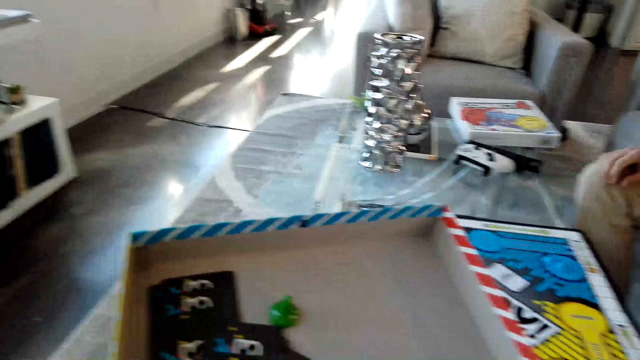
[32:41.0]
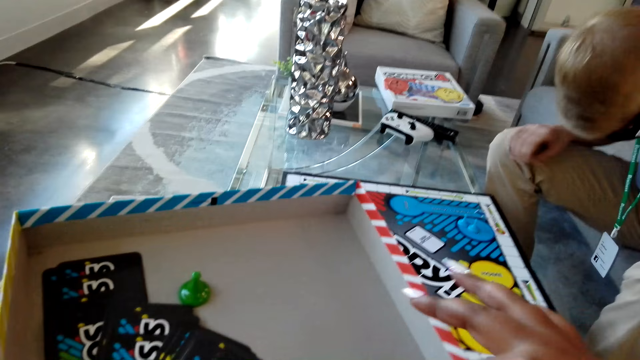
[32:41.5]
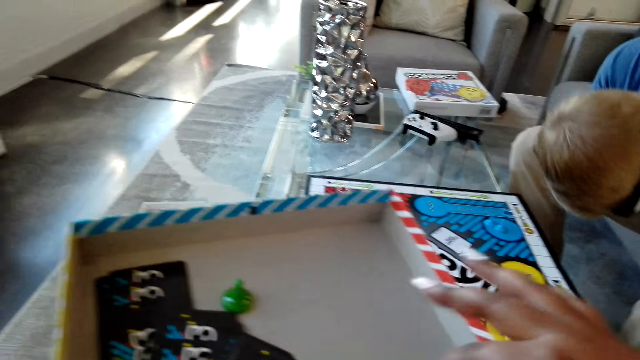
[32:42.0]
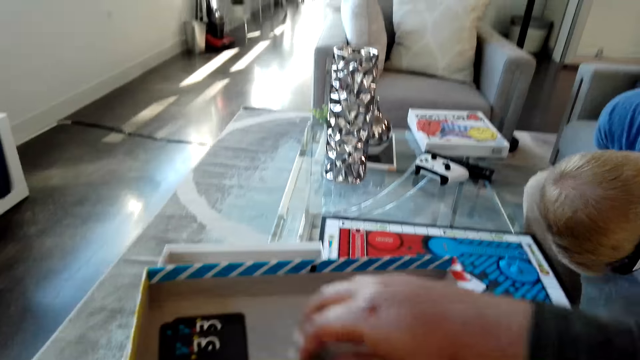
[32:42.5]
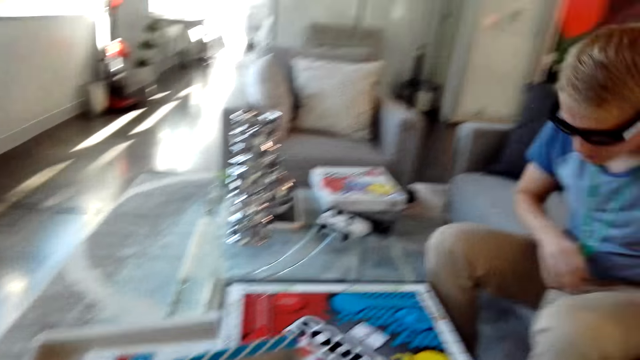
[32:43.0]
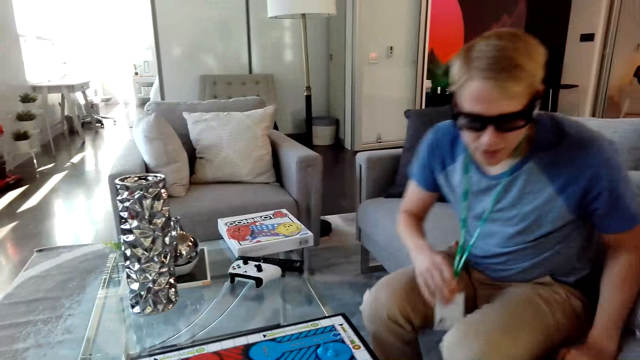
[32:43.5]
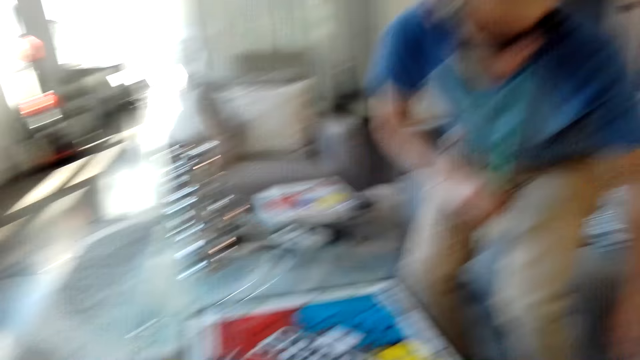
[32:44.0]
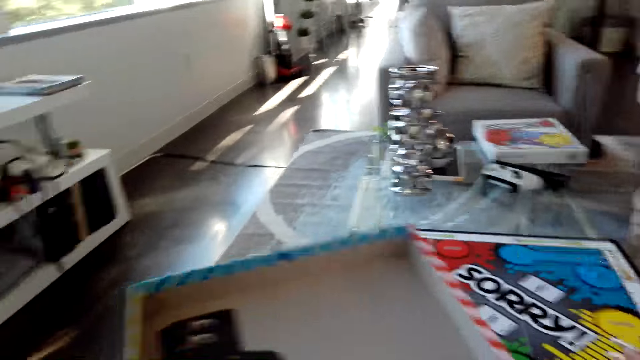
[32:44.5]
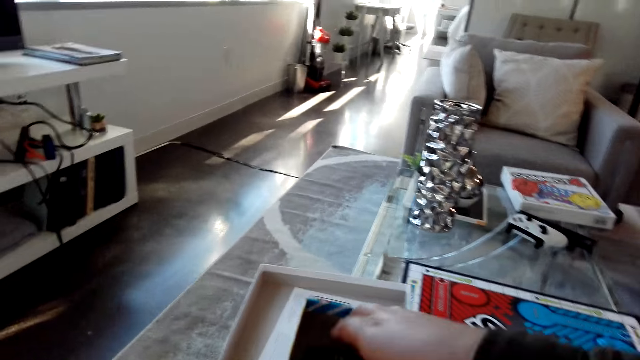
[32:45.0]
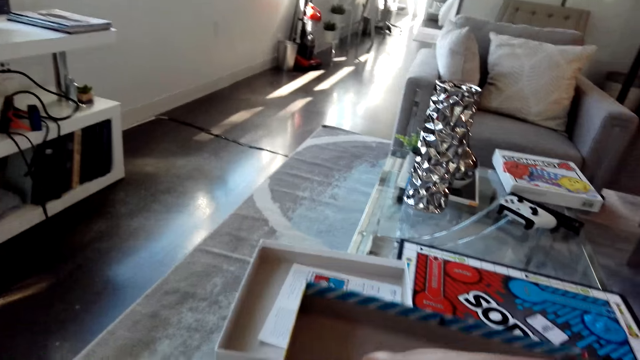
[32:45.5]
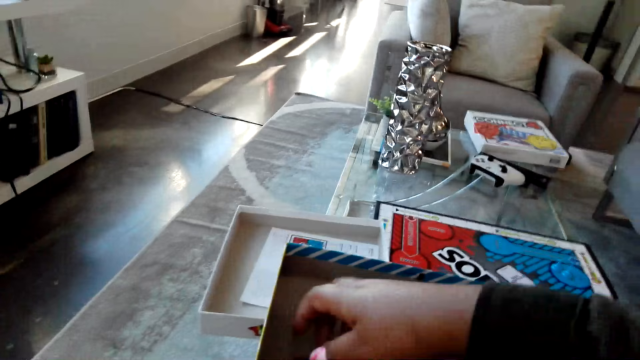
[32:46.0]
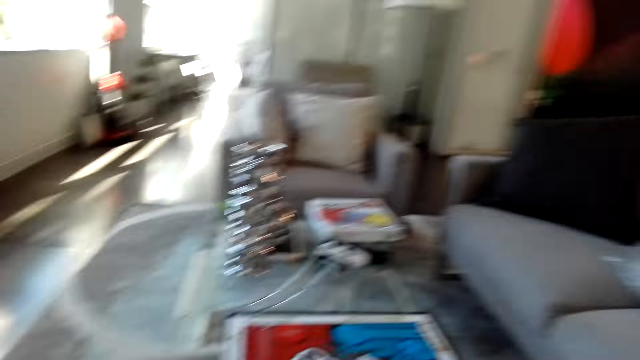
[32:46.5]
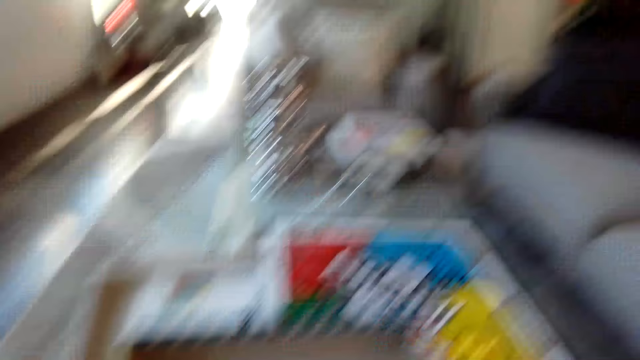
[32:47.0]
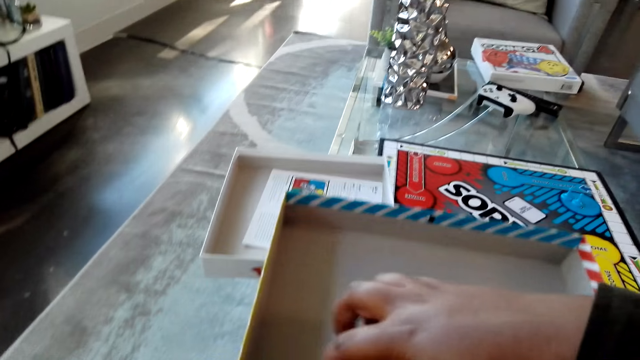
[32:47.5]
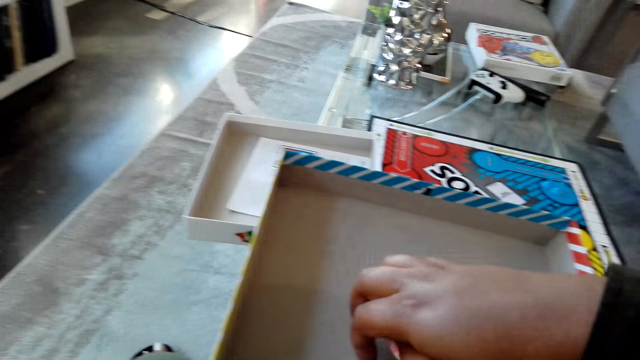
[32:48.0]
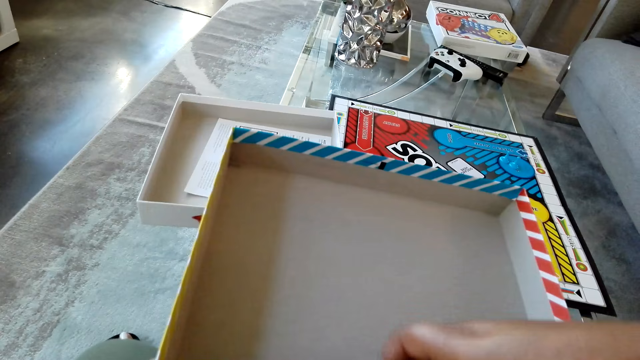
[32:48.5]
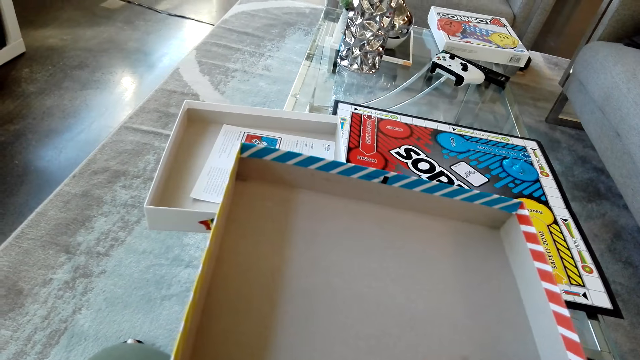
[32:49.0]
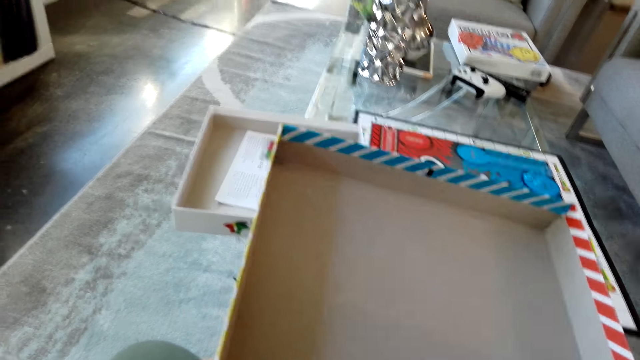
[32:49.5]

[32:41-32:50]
A man stands beside the couch. The camera wearer moves the pawns in the box.

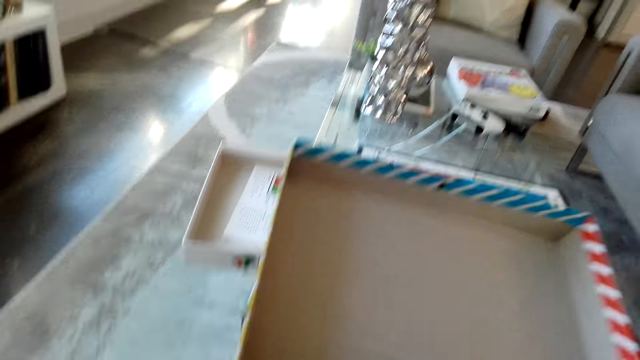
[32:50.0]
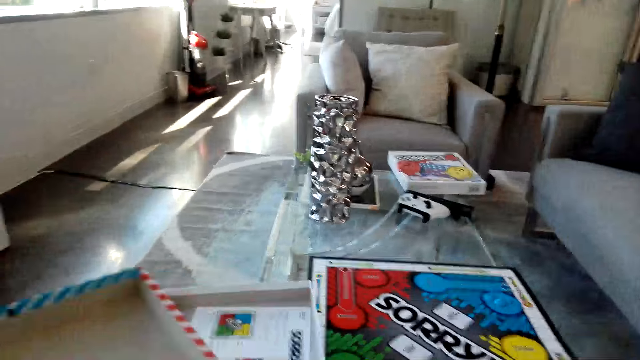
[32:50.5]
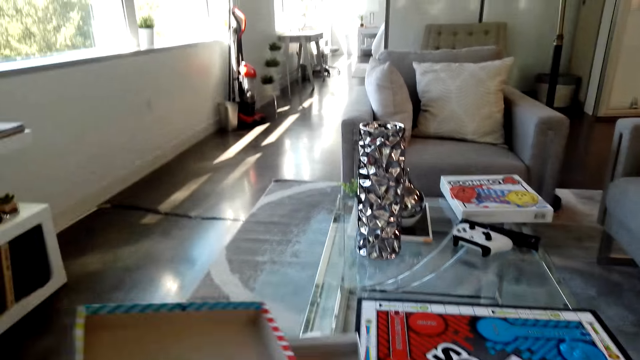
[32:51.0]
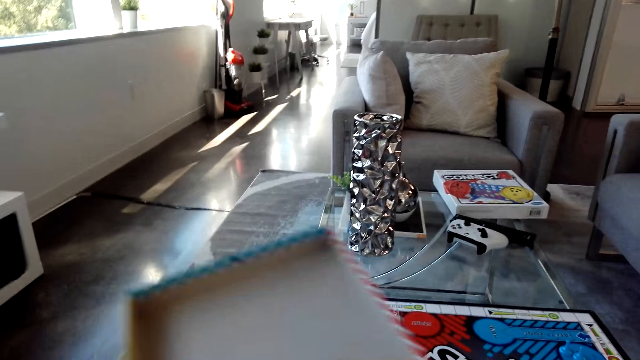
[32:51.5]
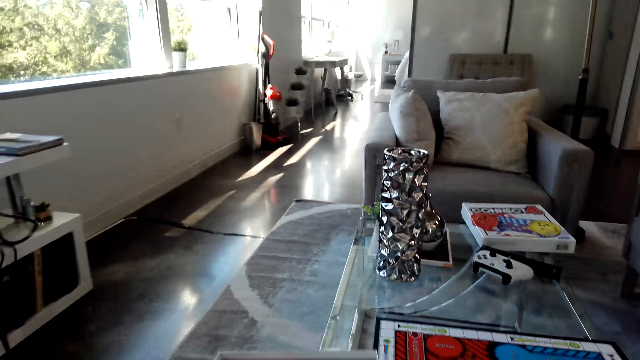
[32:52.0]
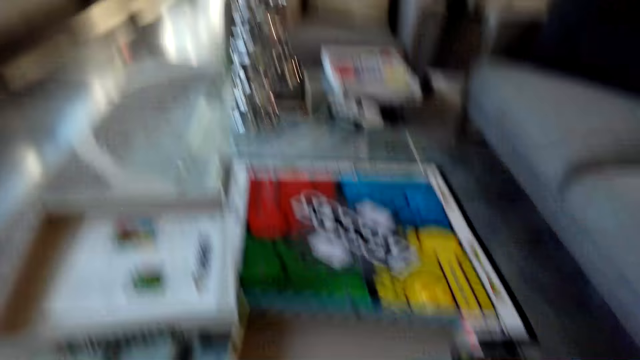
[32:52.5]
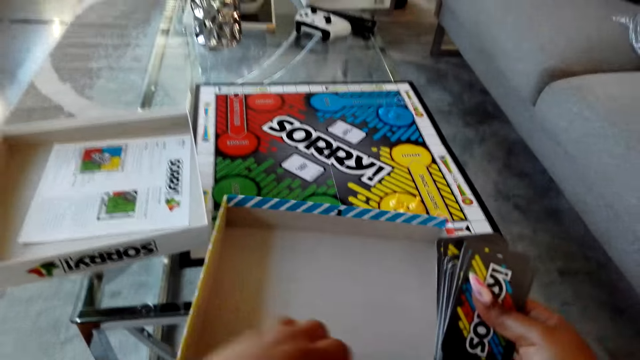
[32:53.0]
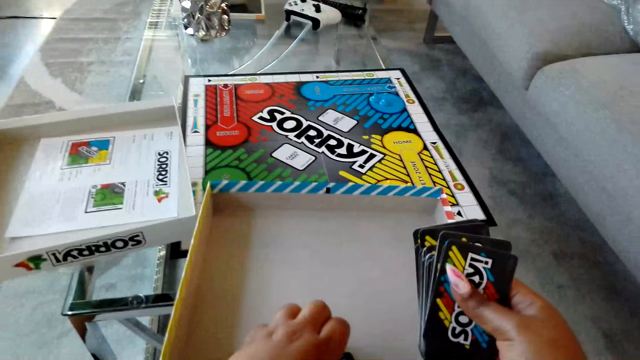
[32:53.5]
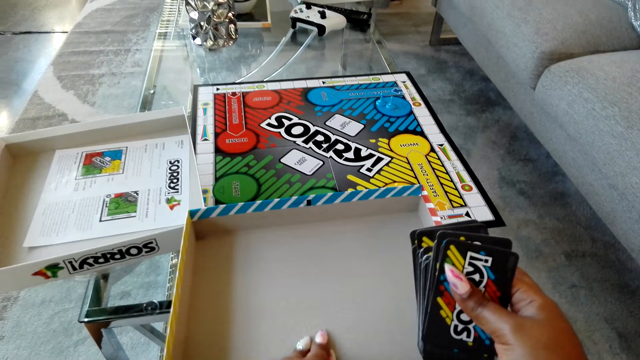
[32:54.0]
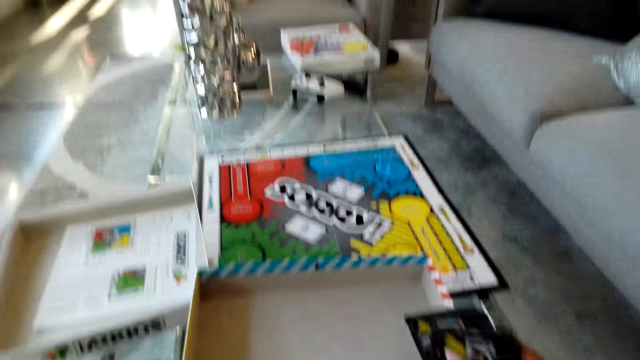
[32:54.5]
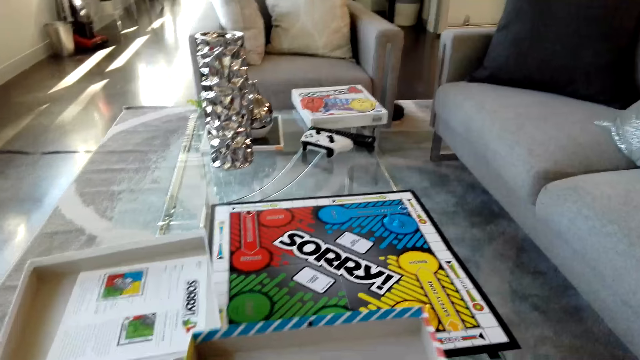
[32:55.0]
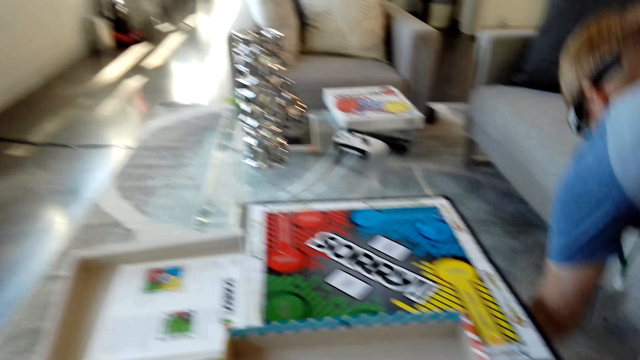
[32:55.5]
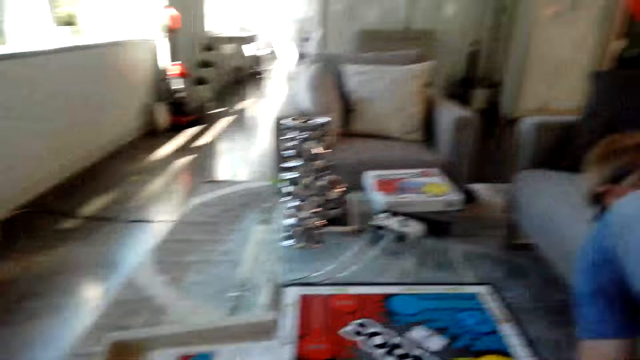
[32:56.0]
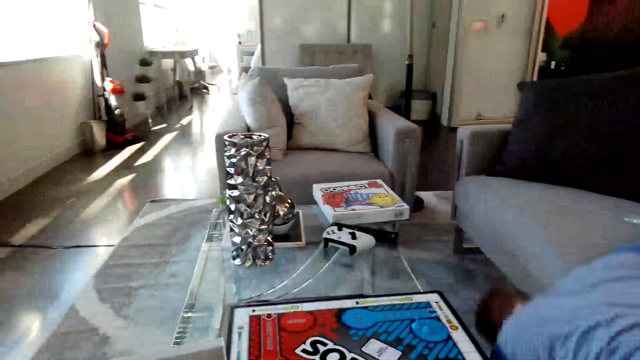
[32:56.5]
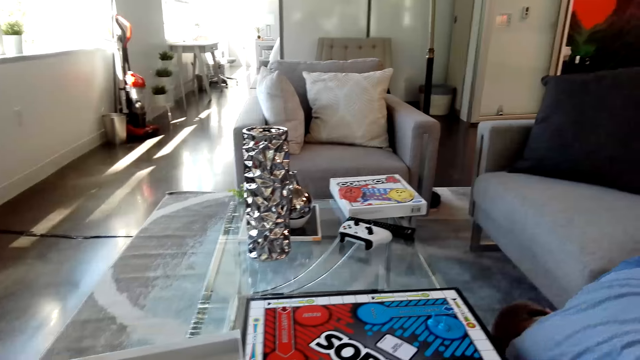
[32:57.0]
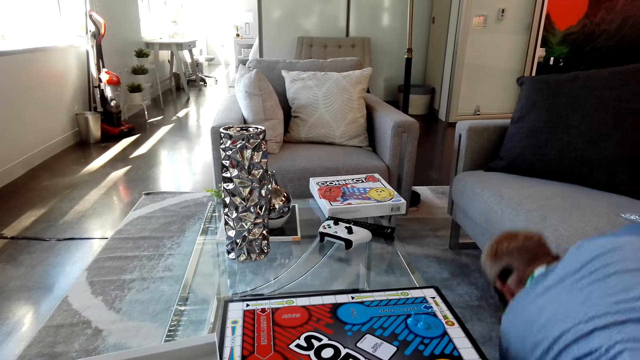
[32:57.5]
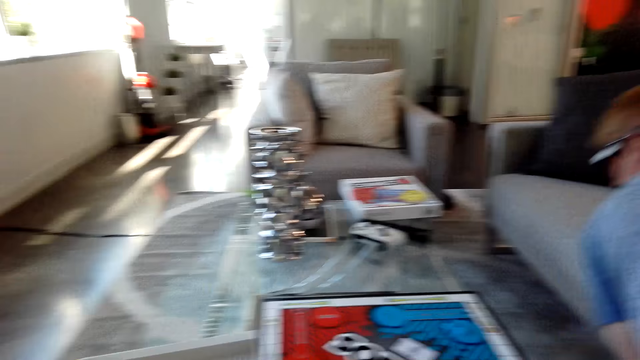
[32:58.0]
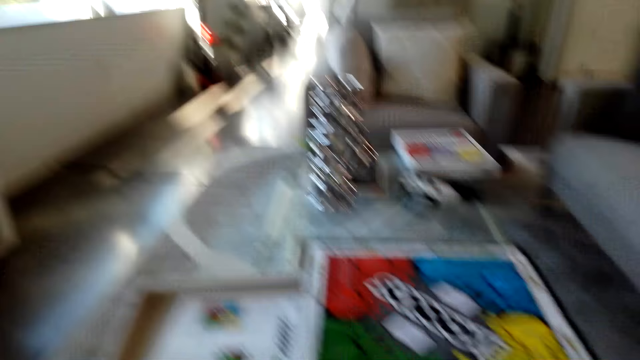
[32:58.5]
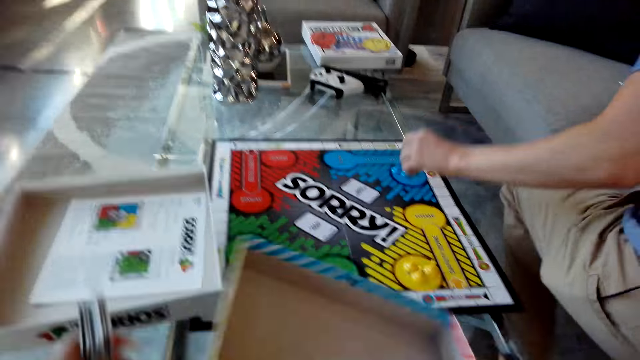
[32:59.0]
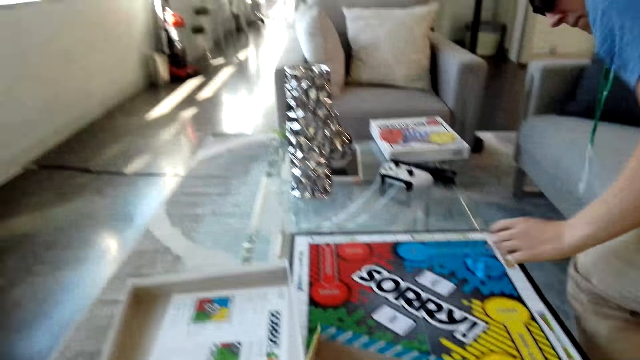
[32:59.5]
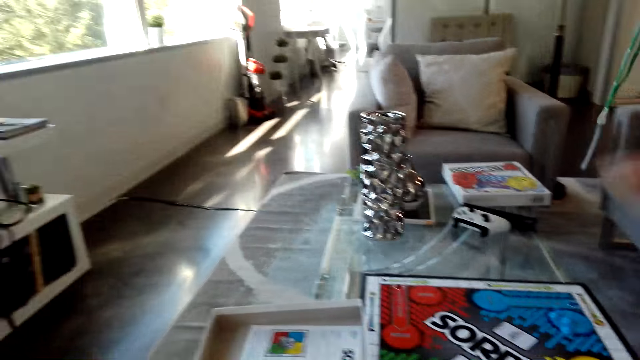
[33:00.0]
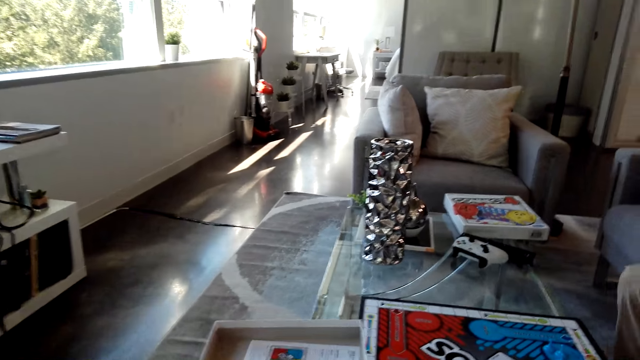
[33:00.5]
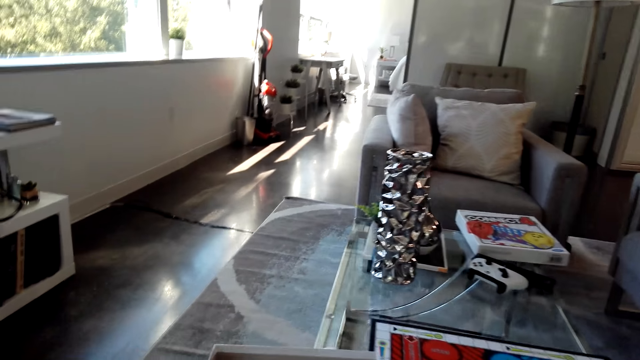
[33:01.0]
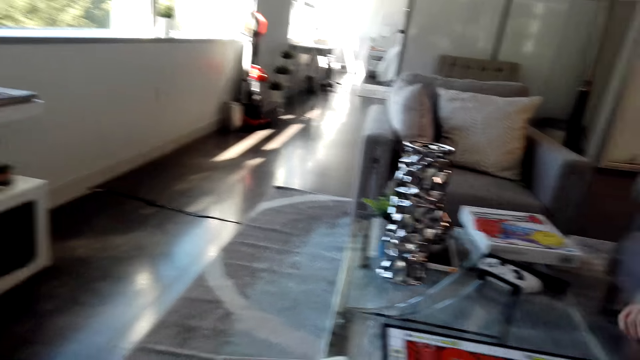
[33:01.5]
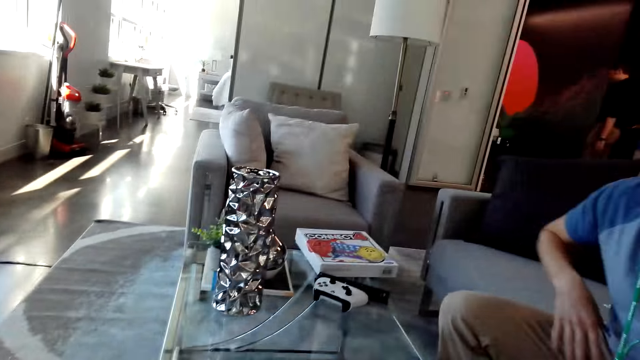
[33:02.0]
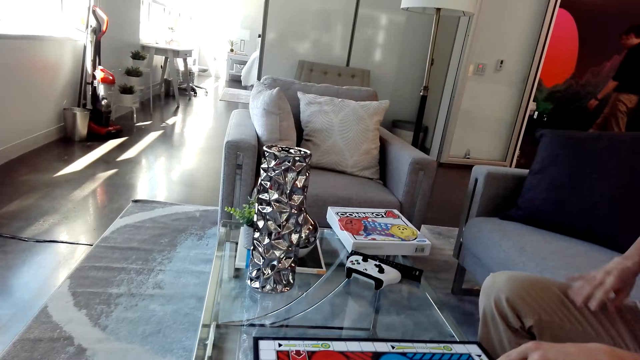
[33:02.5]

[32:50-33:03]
The camera wearer puts the pawns on the board. They put down the box. They hold the cards. A man bends beside the table. He looks for something under the chair or couch. The man puts the pawn on the board. He sits on the couch.
